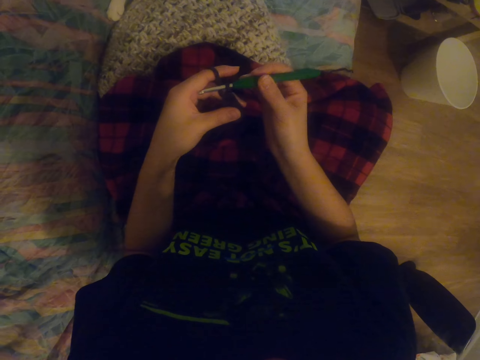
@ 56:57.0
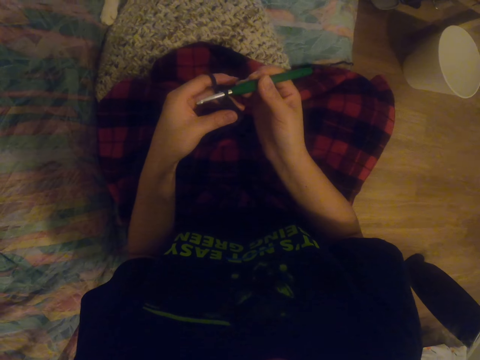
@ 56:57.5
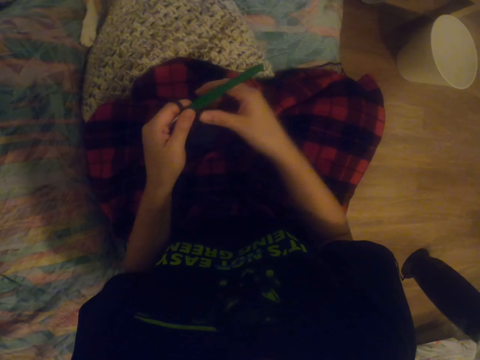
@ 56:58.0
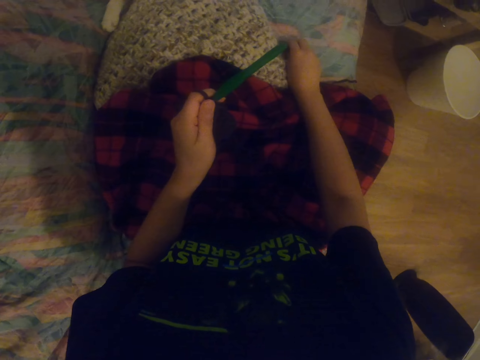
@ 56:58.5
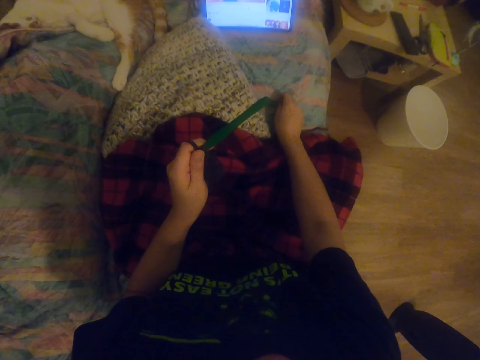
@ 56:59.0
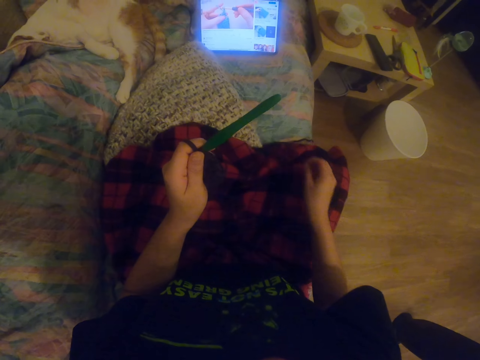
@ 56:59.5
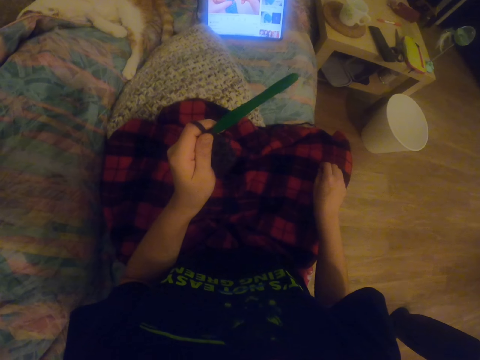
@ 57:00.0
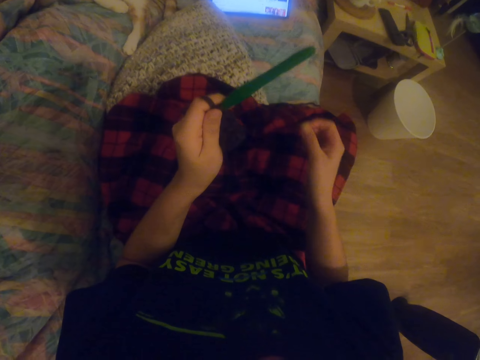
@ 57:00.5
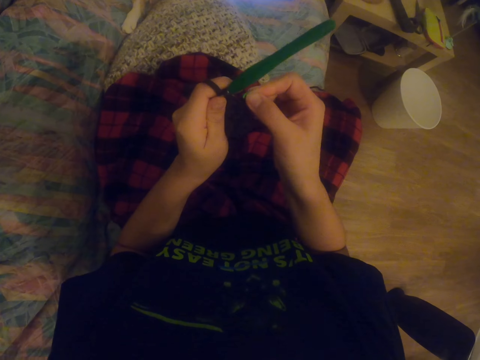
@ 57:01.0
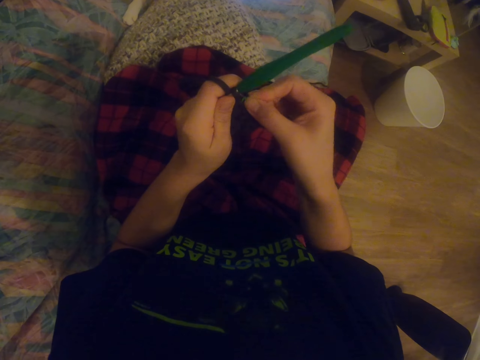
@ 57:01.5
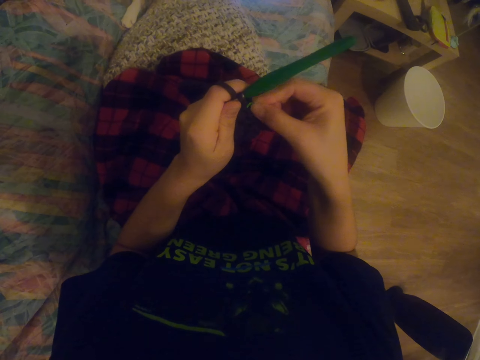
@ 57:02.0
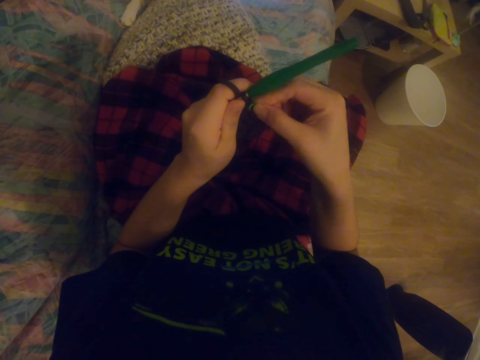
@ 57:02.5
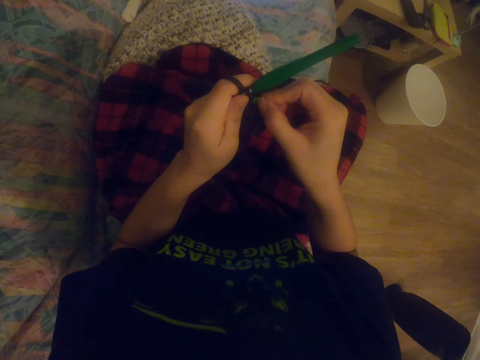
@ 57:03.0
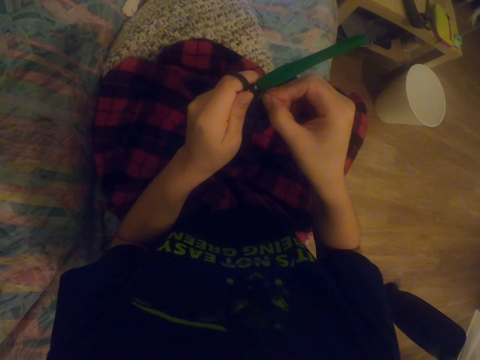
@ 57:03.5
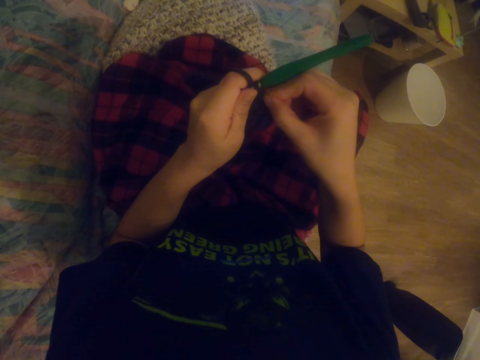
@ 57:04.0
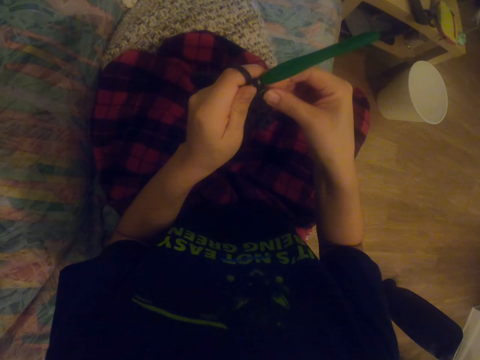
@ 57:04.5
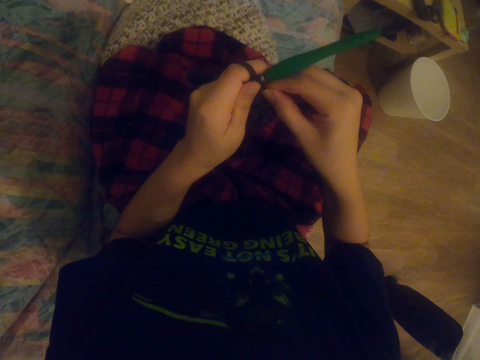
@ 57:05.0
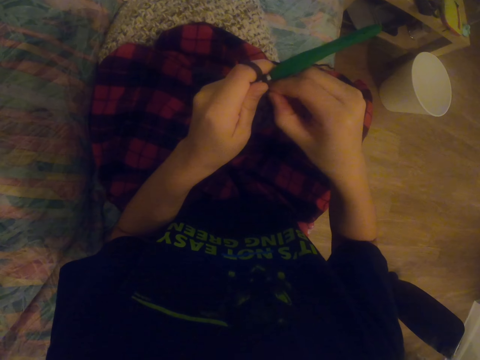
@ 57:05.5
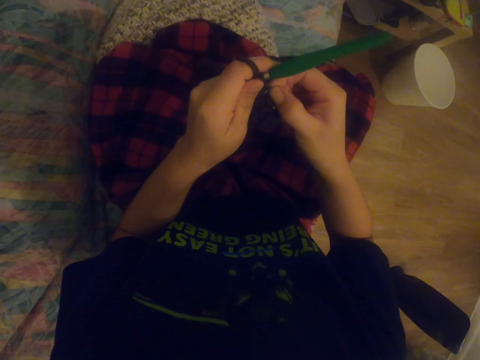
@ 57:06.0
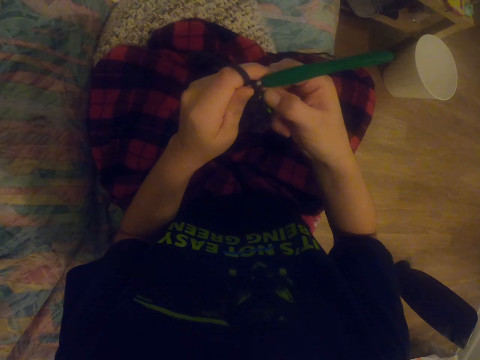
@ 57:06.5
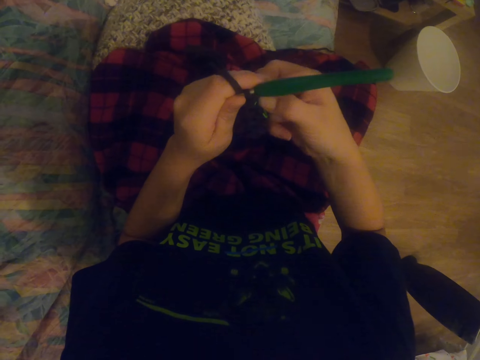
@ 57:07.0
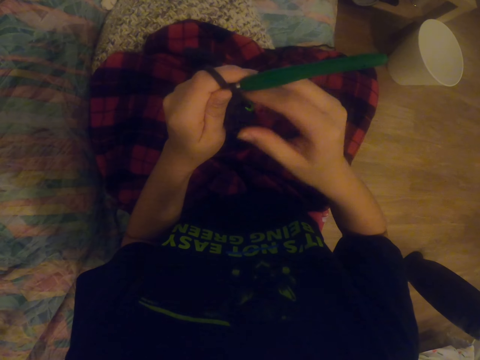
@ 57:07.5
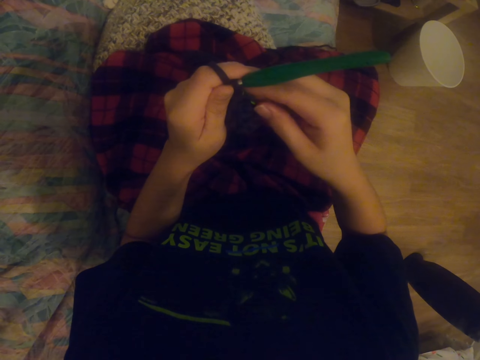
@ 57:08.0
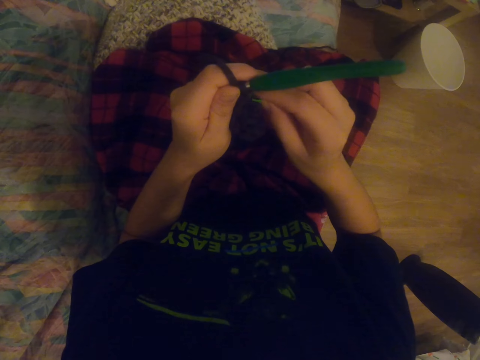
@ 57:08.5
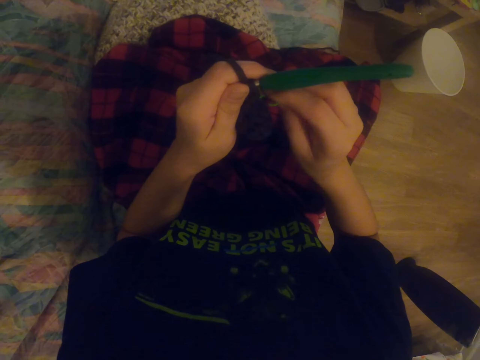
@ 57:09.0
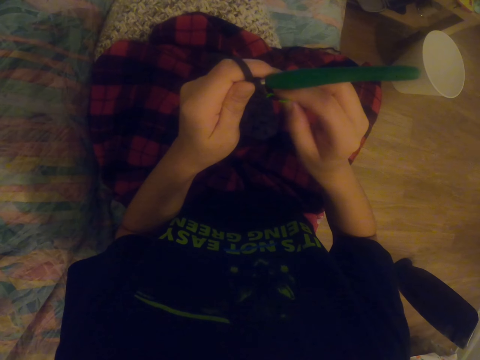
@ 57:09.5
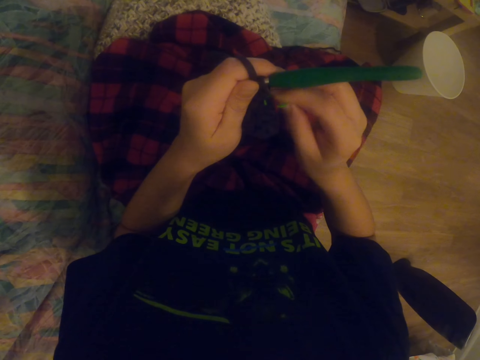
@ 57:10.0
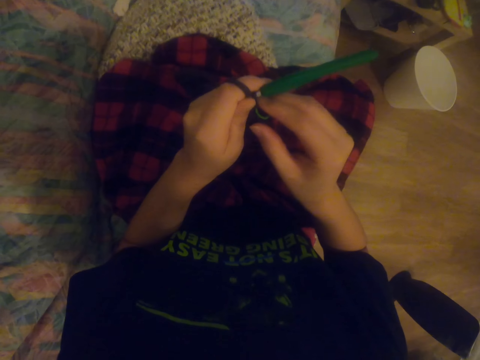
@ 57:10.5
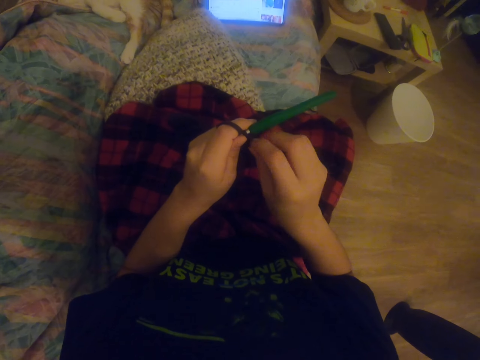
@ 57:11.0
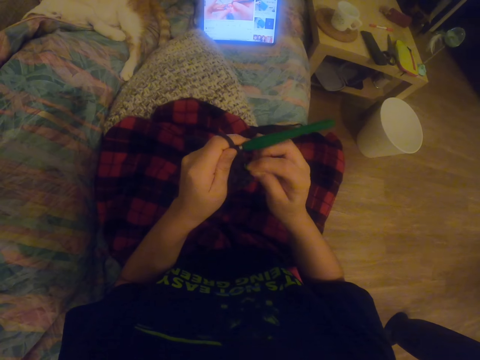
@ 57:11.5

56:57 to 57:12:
The camera wearer picks something on the bed with the right hand. They fit the object on the sock with the right hand.

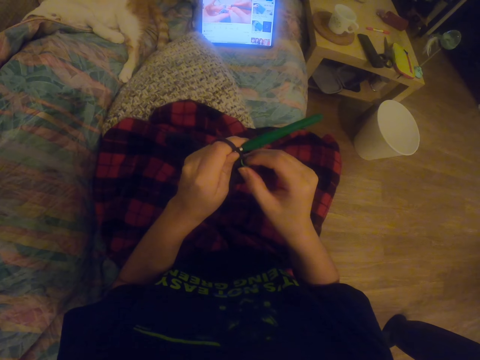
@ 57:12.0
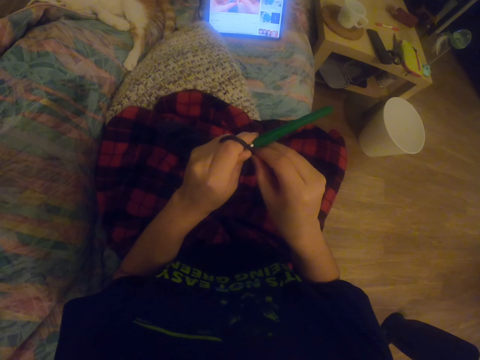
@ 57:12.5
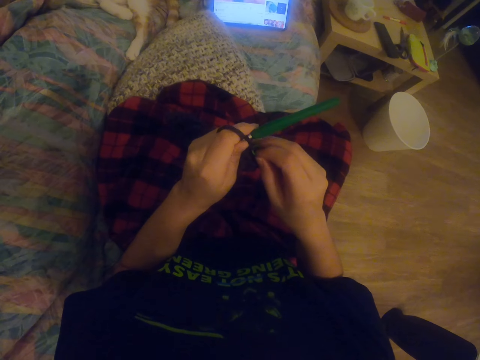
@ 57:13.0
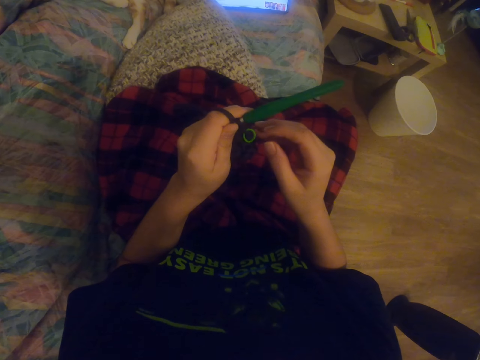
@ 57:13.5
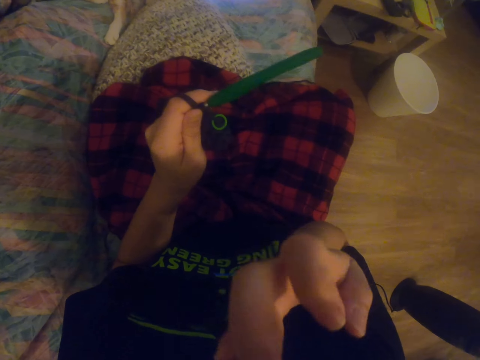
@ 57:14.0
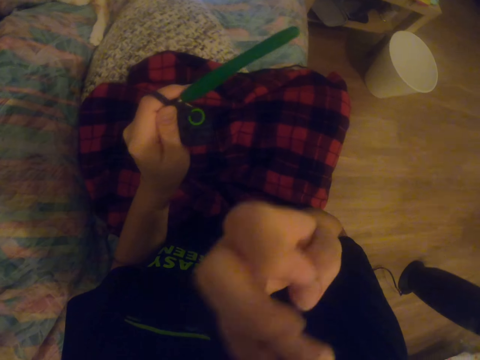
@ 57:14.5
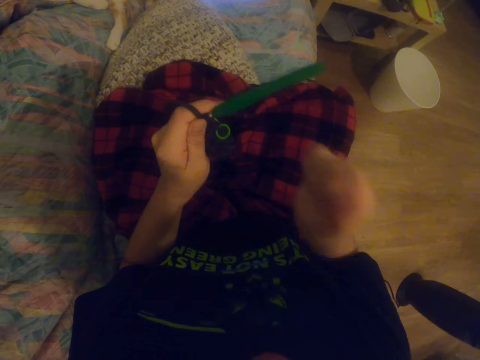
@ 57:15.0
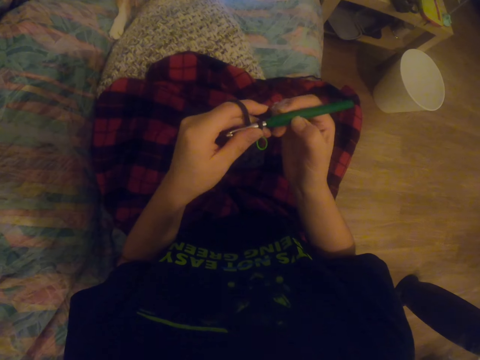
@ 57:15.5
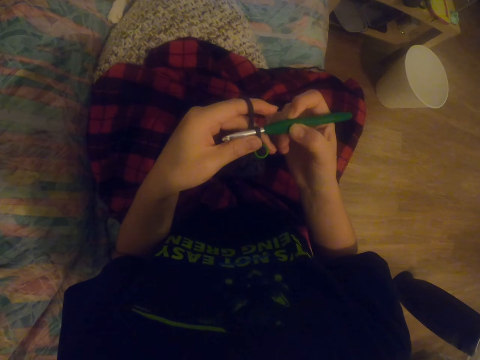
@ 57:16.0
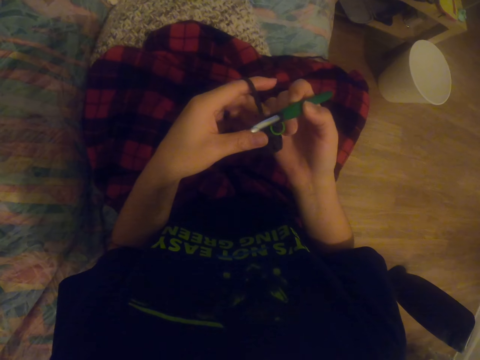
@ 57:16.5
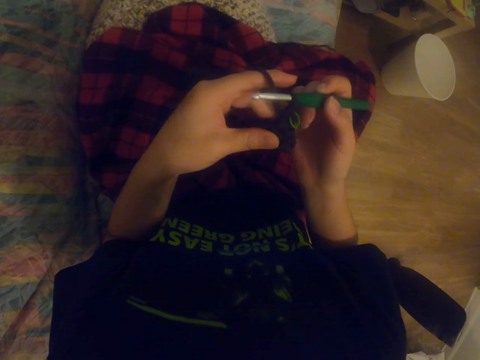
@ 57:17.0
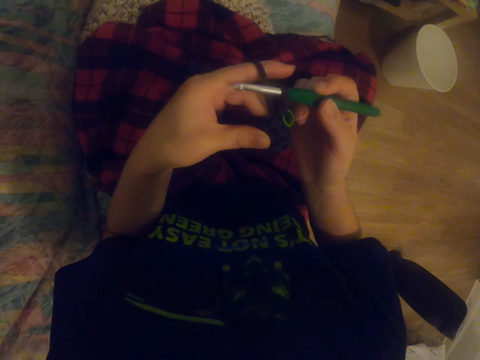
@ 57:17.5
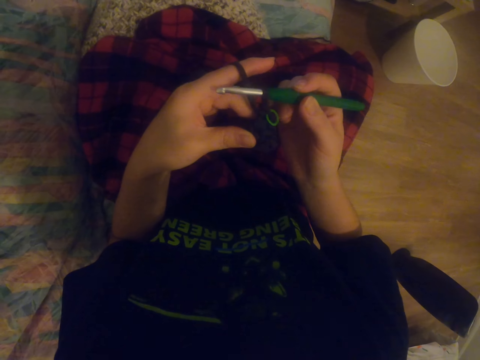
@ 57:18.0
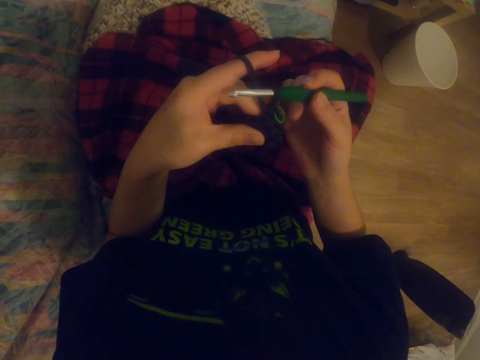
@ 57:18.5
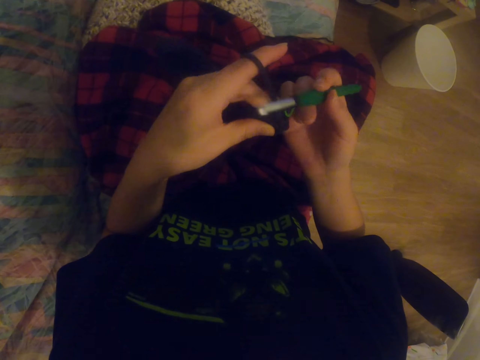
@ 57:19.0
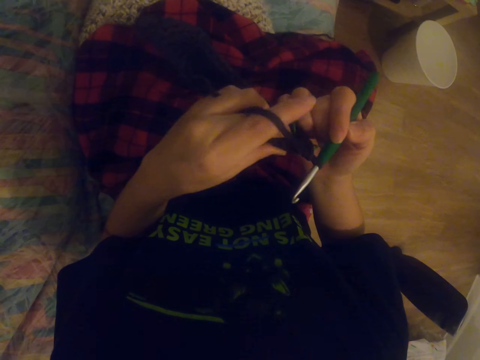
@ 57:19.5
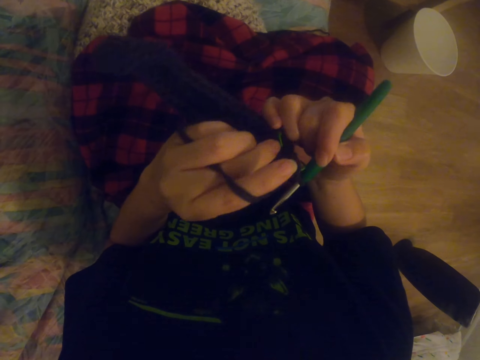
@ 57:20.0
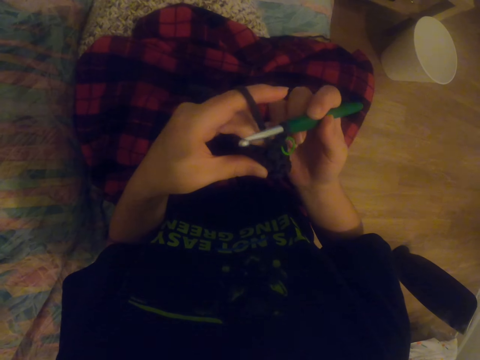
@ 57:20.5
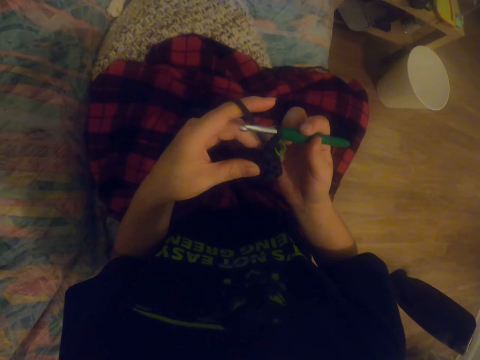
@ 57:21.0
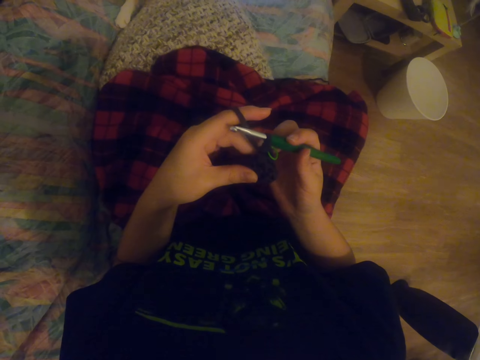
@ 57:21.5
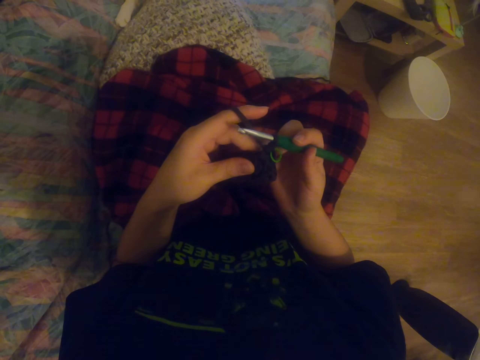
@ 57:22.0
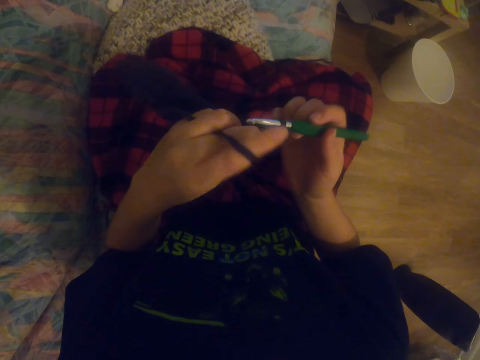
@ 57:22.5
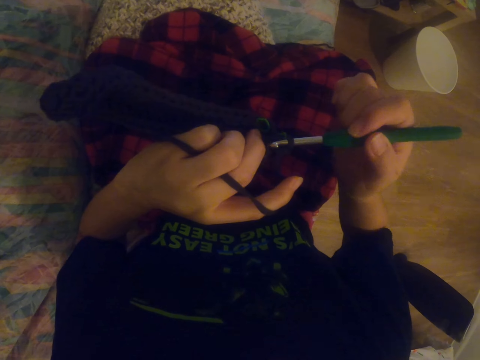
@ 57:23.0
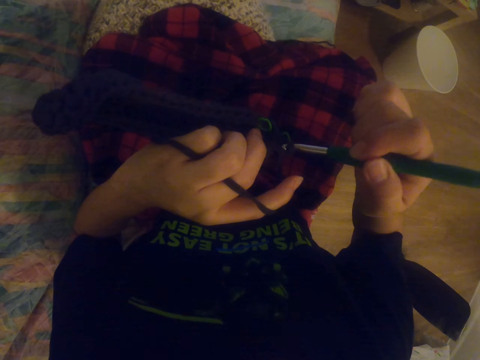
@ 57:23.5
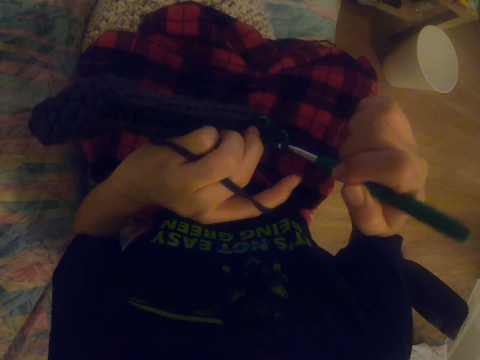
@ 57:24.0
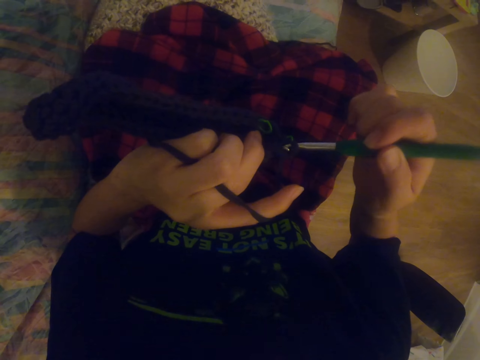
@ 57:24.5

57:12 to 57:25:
The camera wearer scratches her nose. She looks at the tablet. She holds the crochet on her right hand. She checks the garment. She crochets a garment with a crochet hook.
